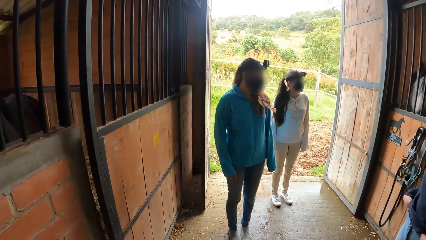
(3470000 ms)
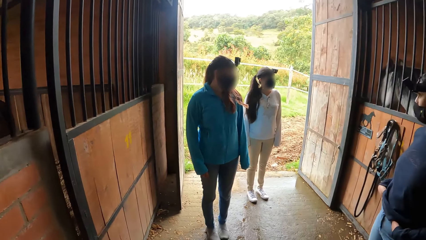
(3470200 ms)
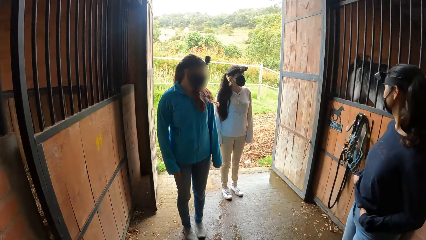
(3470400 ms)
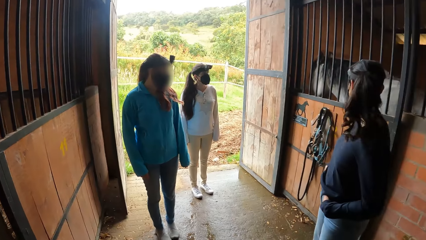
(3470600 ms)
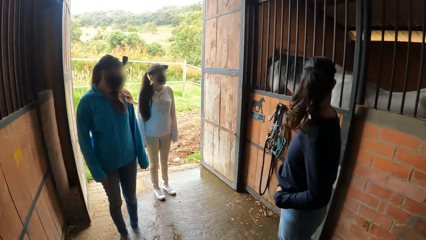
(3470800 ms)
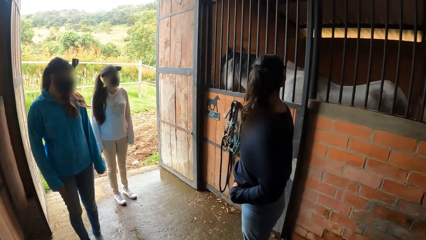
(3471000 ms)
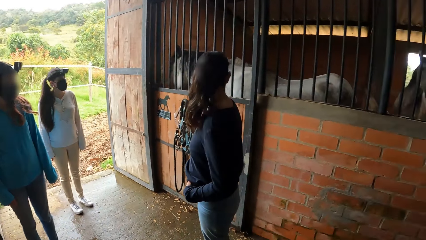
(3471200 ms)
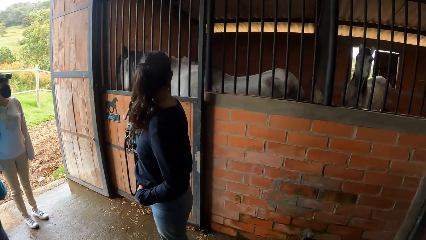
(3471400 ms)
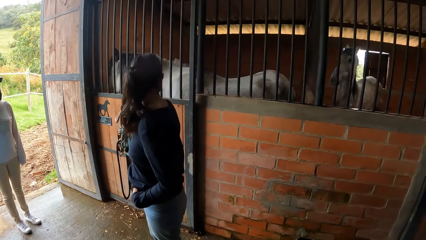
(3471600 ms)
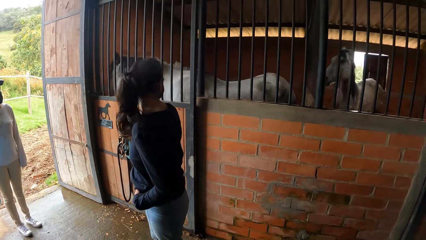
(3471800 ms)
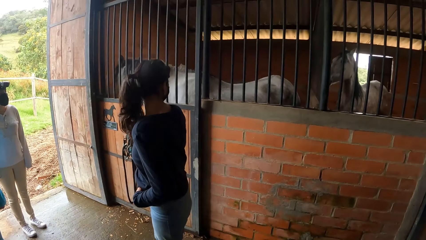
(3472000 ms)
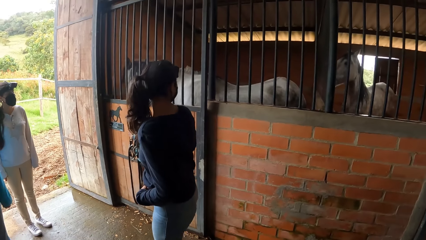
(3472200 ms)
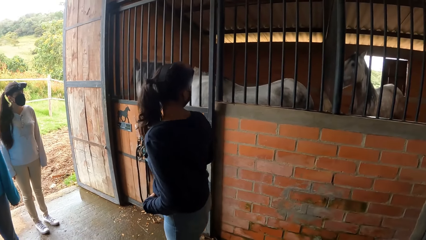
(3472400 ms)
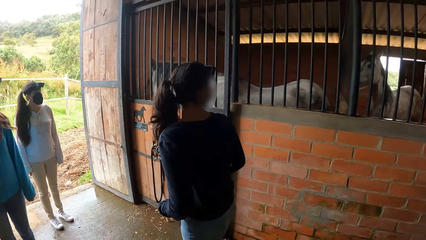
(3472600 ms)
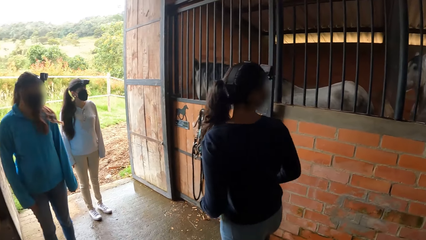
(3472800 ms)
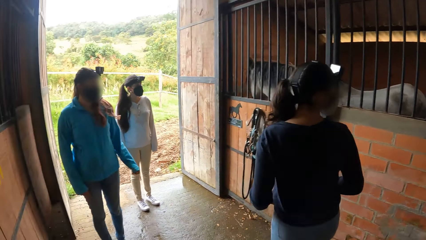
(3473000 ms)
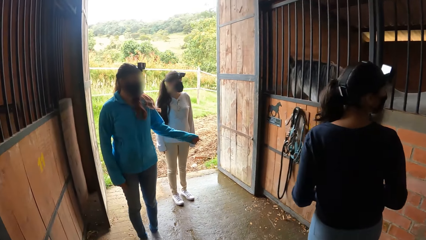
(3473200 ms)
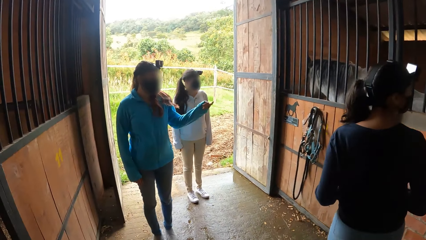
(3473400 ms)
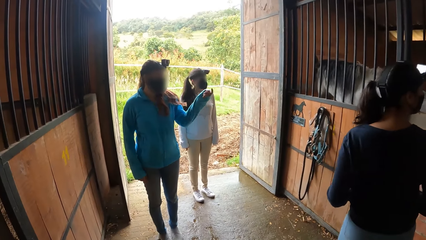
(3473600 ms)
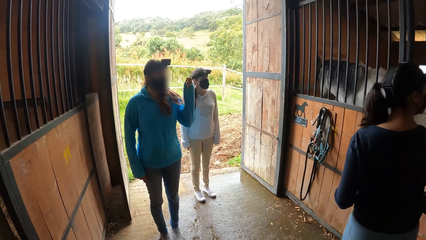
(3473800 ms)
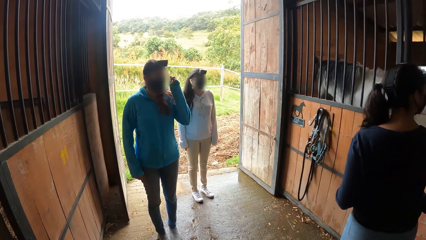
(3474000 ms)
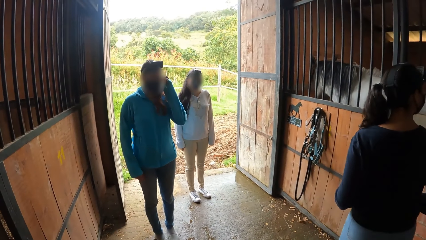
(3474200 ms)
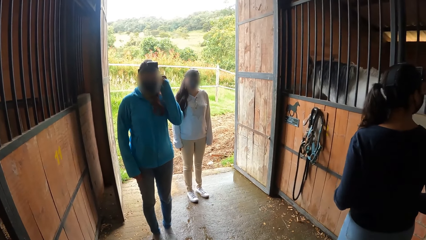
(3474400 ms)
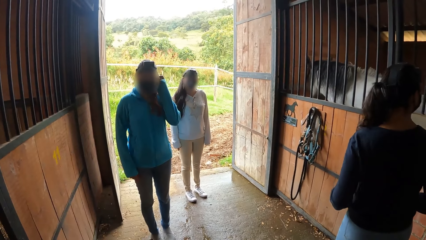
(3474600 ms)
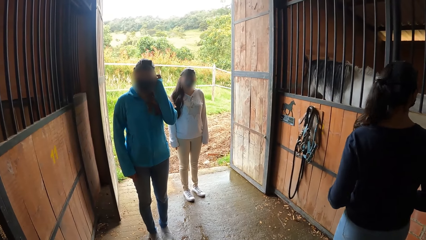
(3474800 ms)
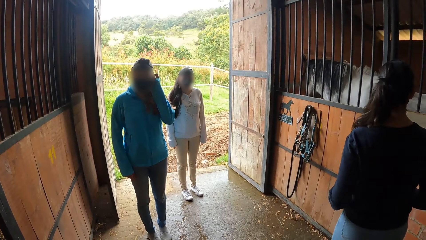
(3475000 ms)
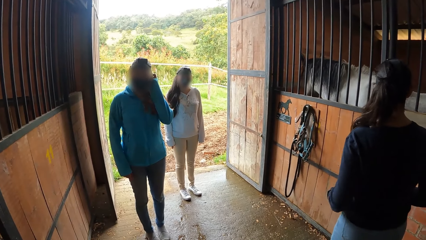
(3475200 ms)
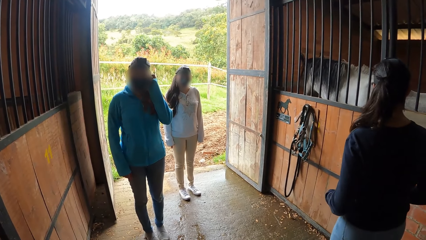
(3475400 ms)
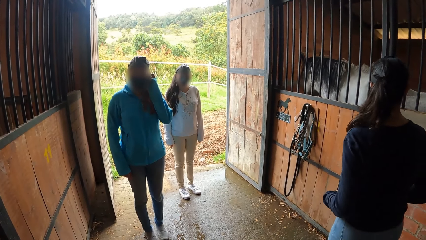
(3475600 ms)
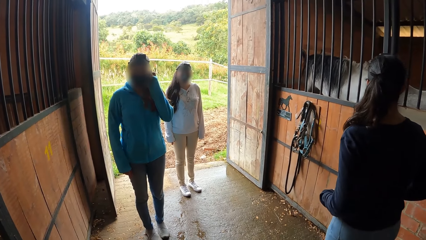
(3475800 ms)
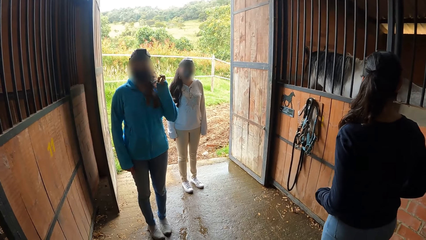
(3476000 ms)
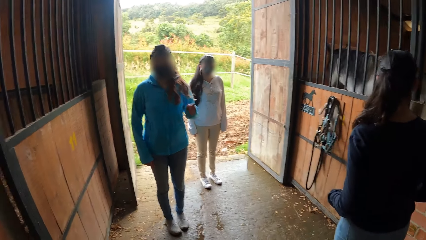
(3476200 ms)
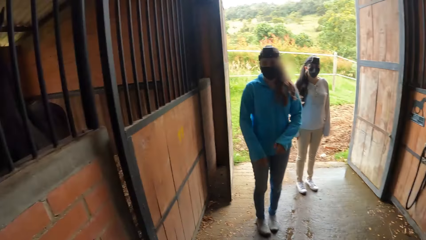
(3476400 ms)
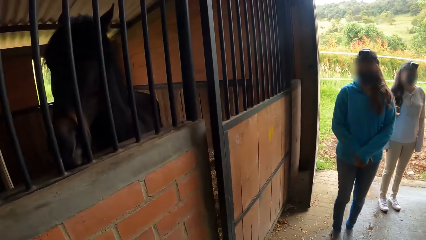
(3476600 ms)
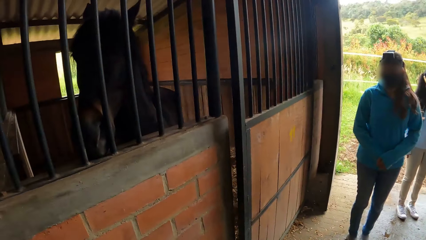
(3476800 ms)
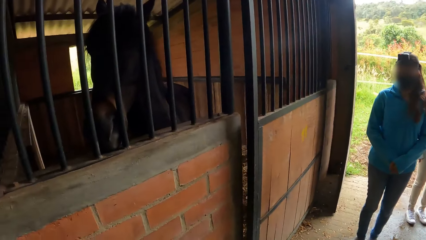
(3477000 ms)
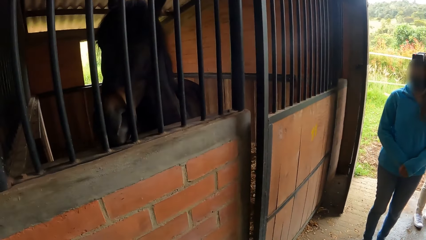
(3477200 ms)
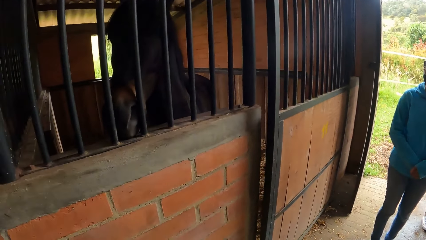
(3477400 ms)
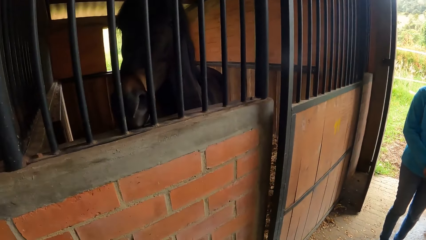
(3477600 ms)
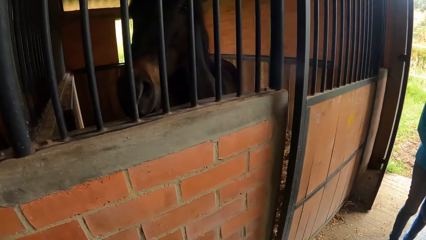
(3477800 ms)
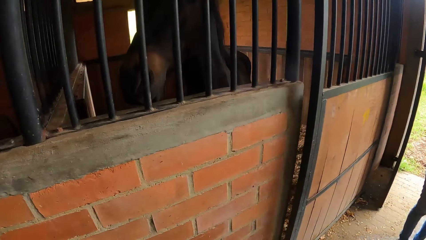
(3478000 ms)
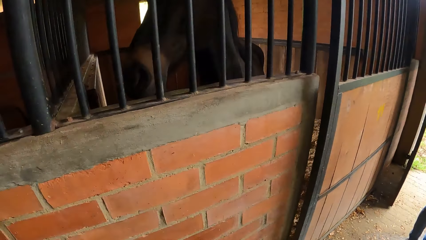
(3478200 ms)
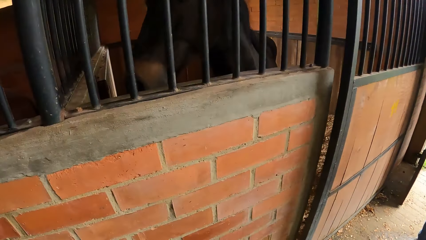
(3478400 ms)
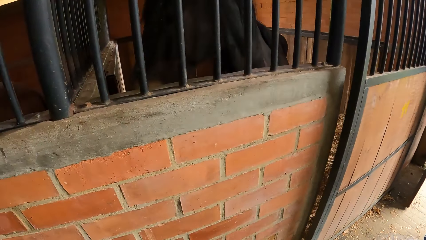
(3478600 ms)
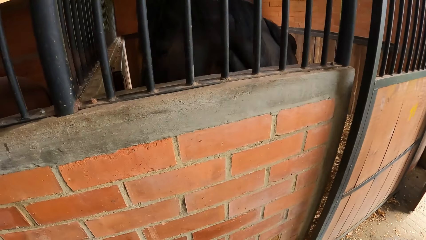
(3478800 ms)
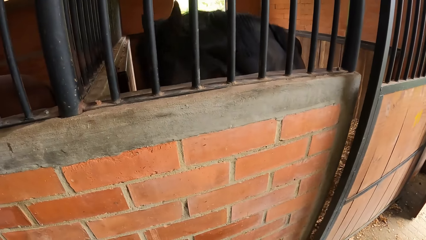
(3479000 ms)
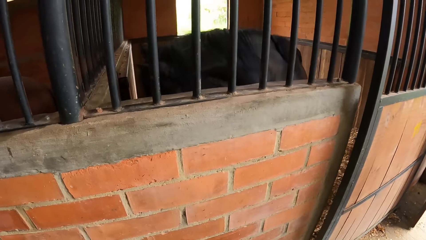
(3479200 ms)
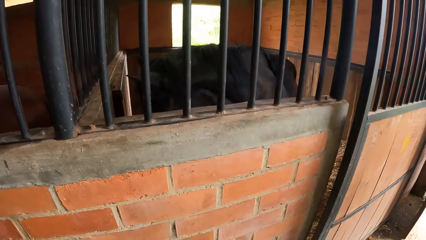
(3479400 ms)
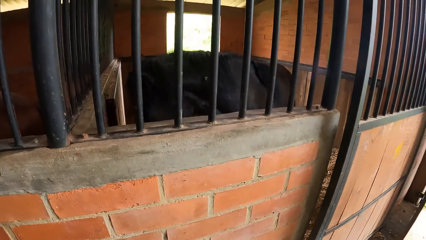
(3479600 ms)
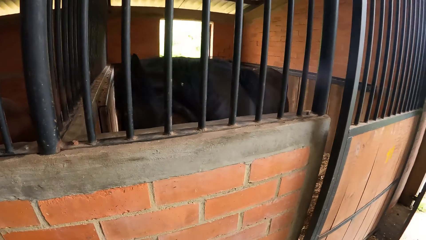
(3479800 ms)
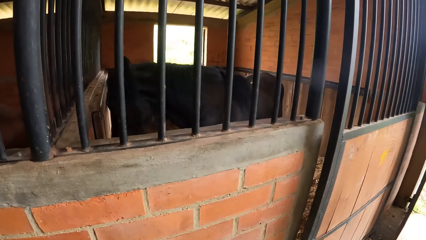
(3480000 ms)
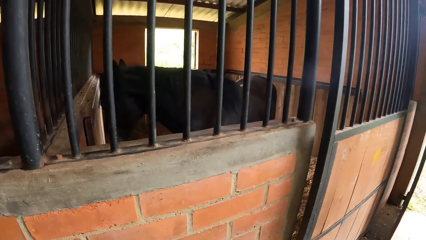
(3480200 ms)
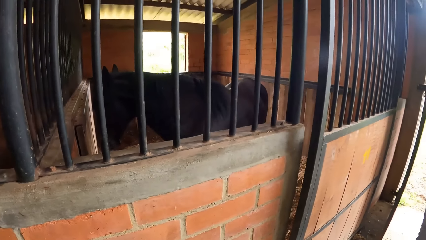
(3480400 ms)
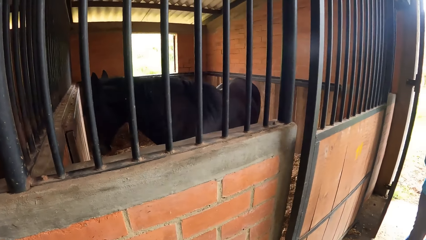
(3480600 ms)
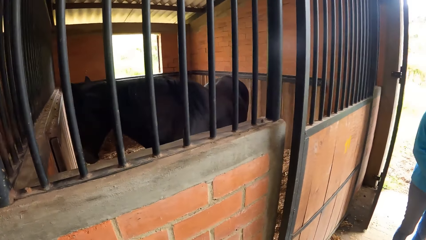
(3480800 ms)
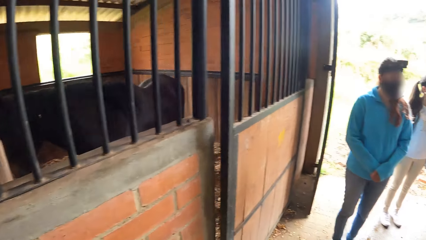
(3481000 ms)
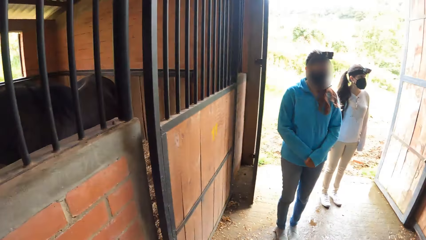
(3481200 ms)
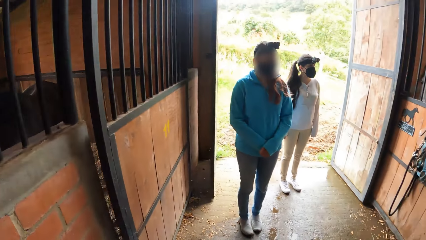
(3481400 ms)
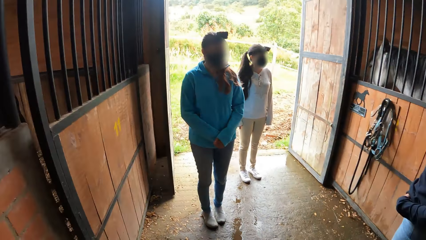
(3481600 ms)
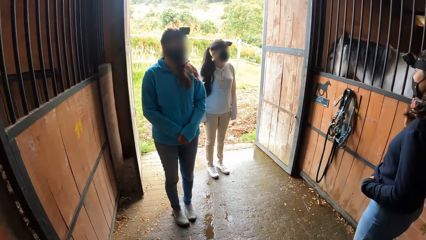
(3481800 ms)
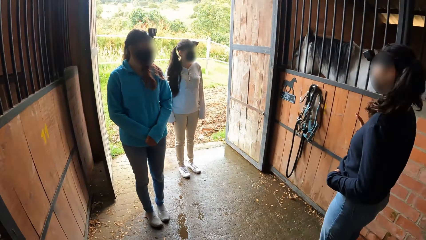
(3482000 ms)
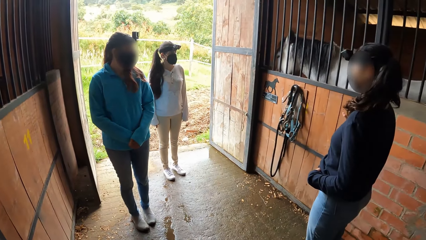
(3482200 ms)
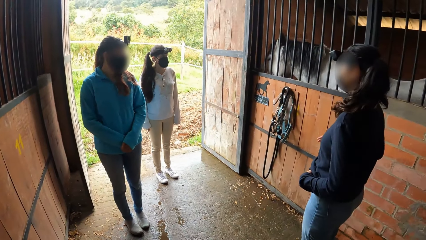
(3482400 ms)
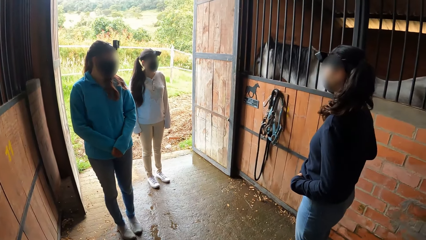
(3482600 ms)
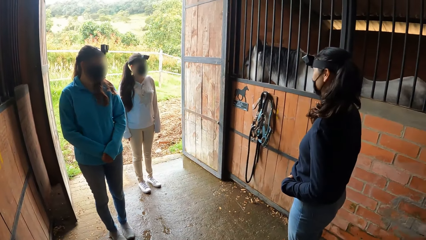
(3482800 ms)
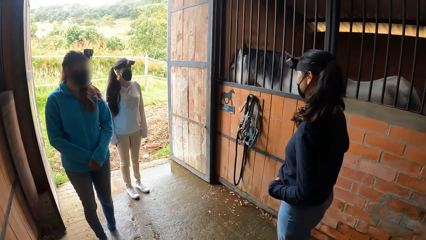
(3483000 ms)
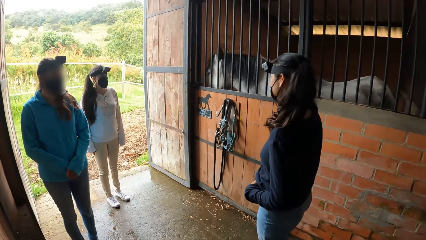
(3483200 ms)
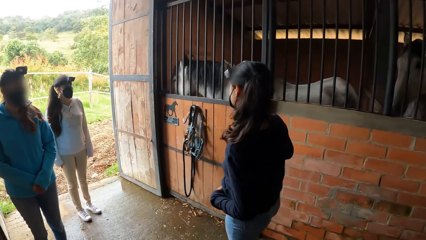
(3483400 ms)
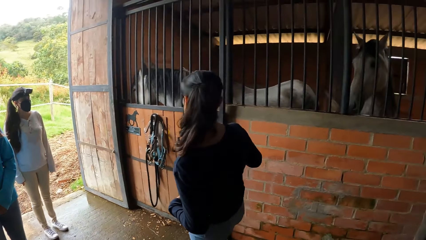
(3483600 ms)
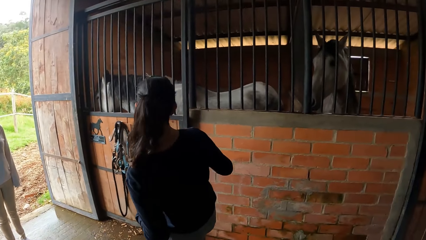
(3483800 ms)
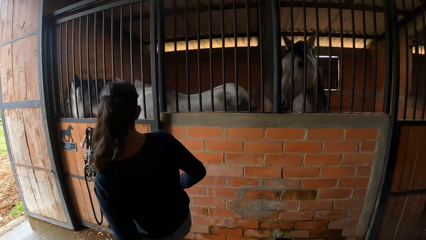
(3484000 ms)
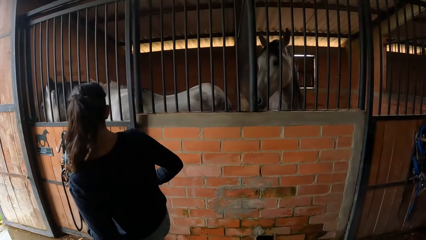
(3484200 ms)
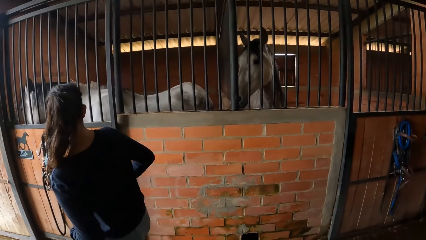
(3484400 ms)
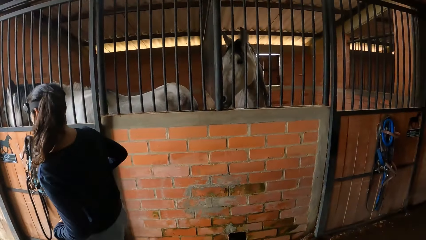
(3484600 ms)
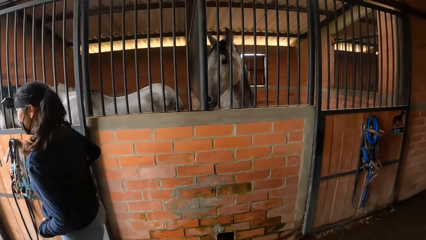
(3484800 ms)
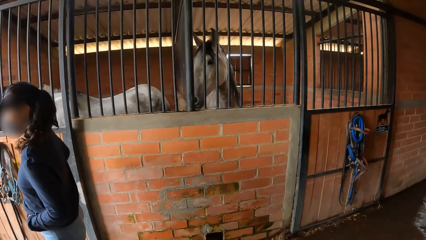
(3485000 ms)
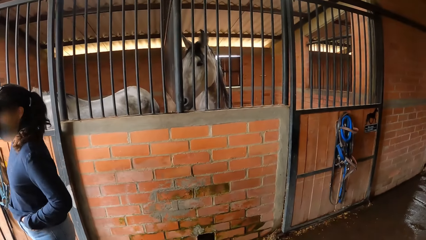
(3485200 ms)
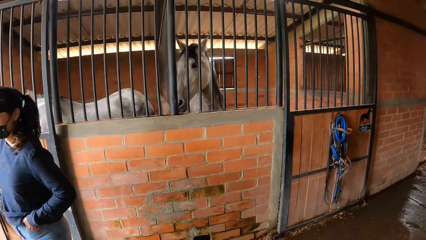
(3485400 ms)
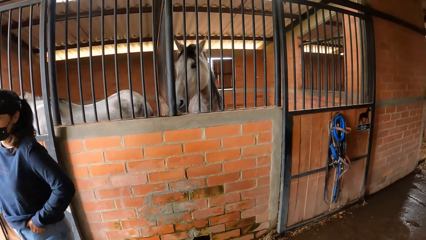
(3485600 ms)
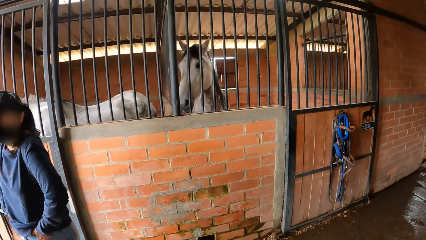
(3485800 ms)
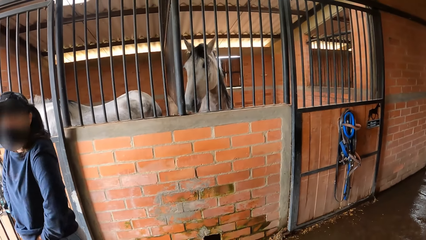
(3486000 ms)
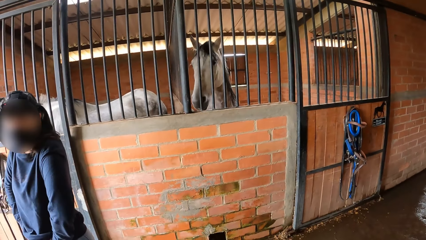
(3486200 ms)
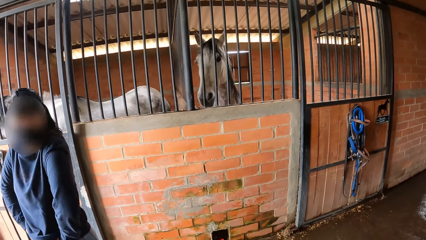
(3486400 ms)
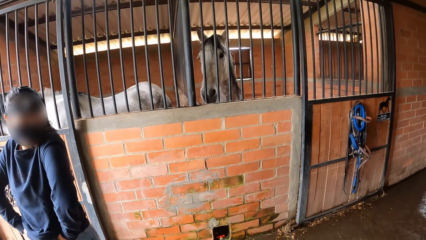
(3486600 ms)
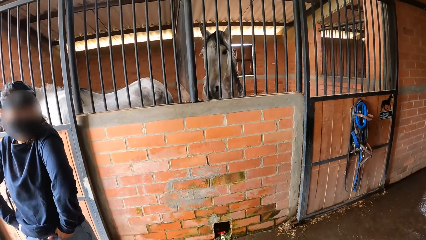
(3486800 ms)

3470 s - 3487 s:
The girl raises her left hand to her face.
